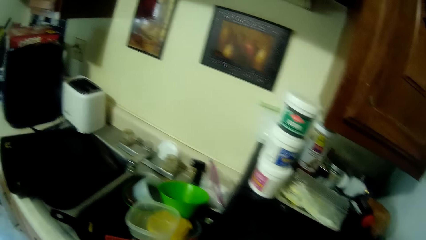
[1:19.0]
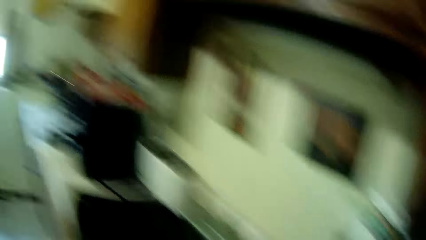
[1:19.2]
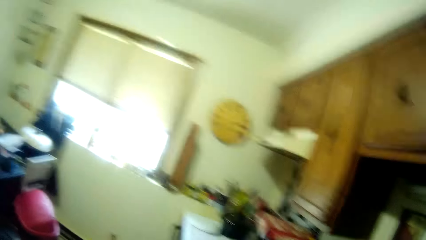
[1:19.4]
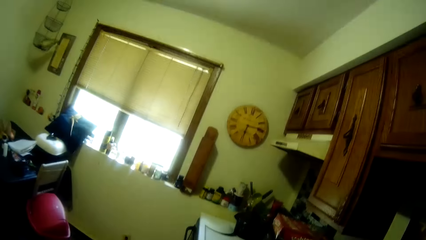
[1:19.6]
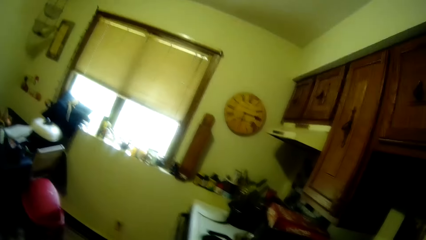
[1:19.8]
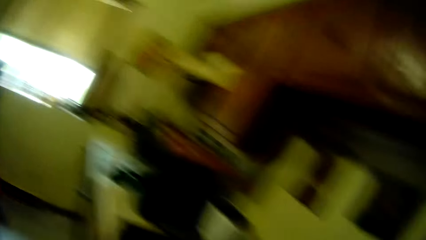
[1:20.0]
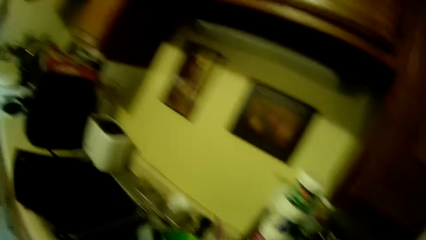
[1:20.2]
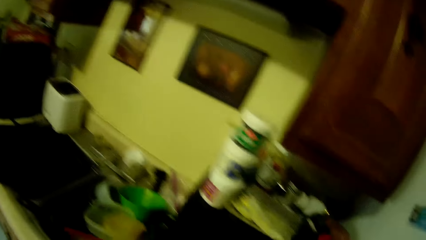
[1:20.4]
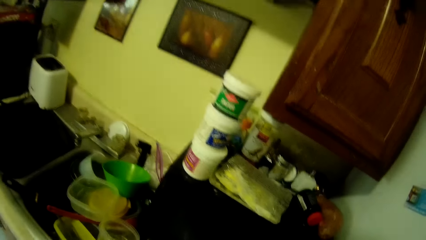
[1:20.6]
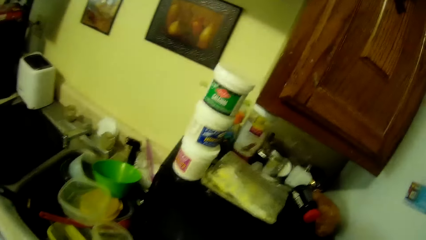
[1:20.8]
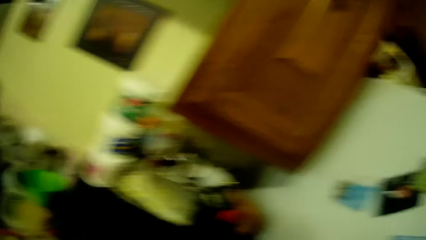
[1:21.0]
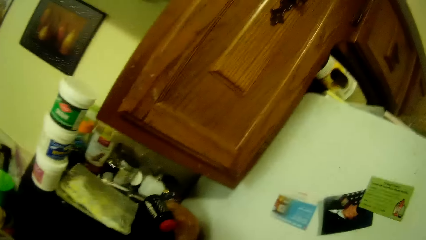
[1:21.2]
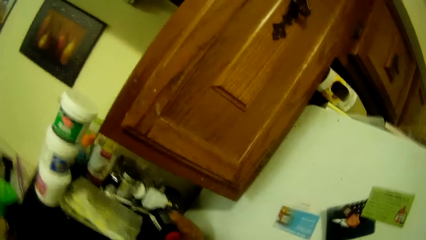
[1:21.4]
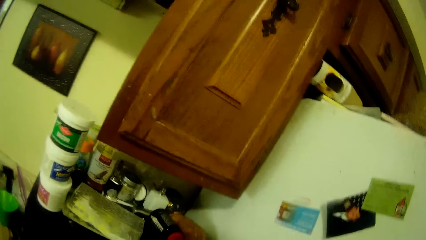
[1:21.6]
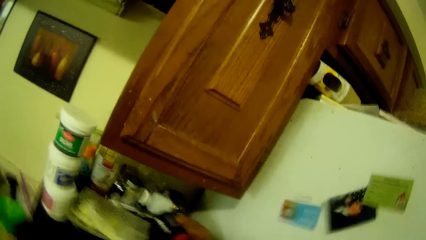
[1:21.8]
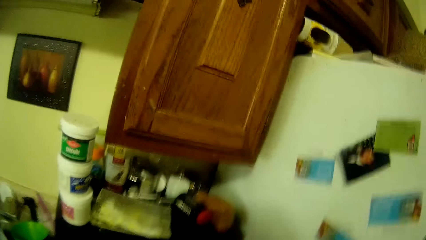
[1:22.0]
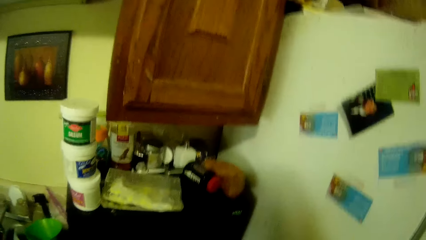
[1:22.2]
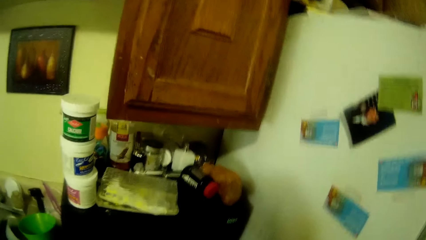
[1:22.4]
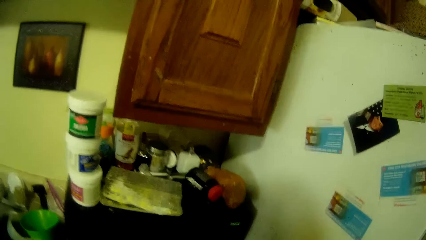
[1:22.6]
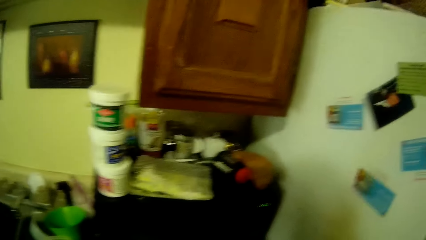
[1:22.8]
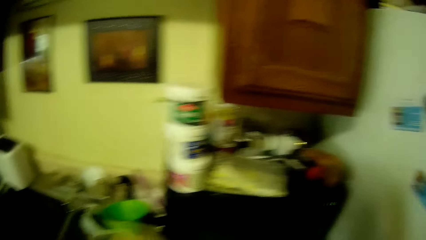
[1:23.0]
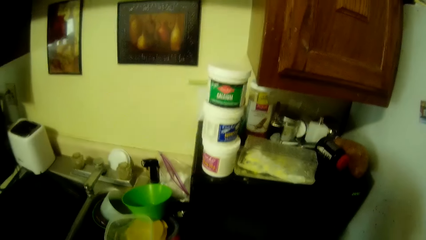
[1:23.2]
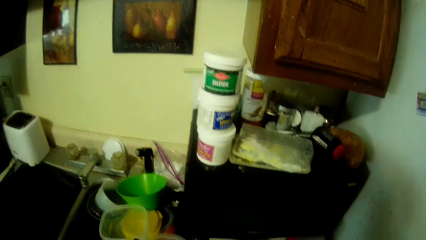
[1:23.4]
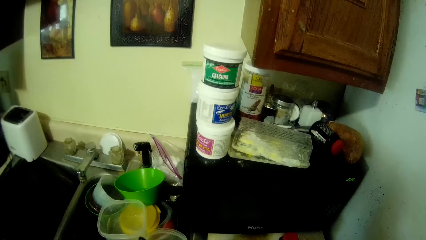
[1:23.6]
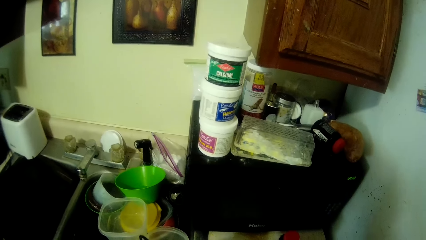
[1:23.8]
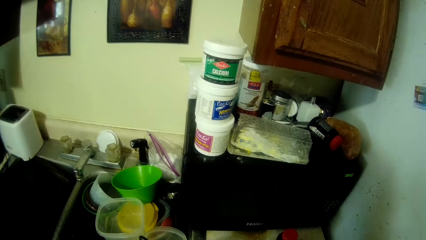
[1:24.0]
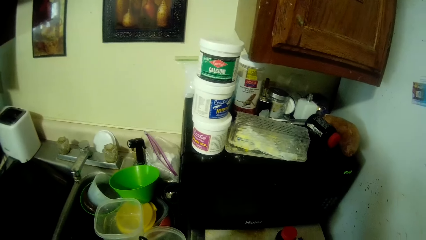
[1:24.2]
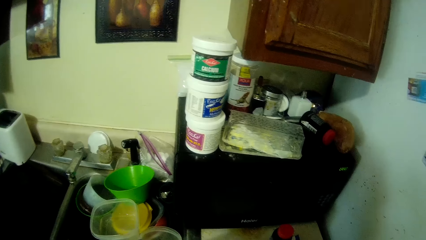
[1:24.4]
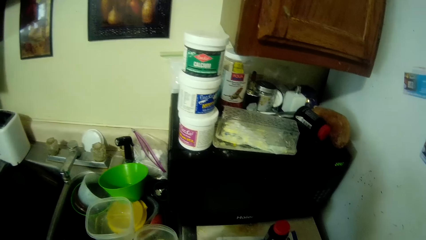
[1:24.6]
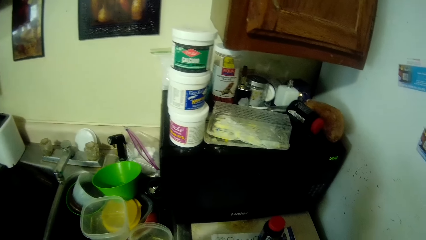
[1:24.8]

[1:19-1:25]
The camera wearer looks around.

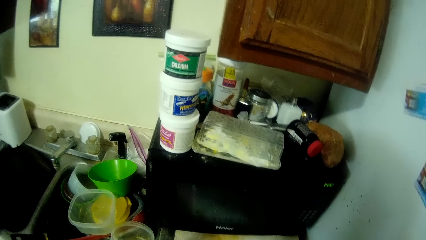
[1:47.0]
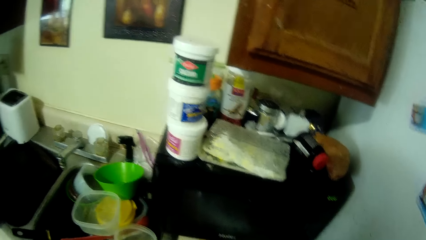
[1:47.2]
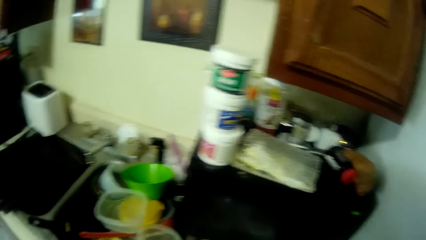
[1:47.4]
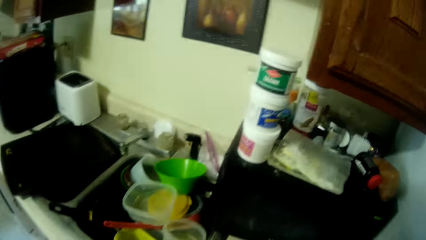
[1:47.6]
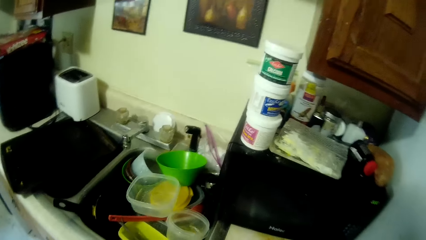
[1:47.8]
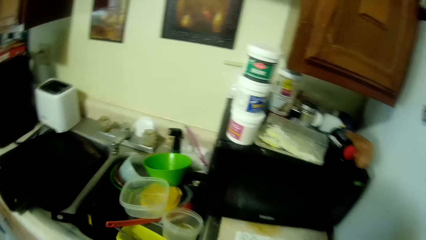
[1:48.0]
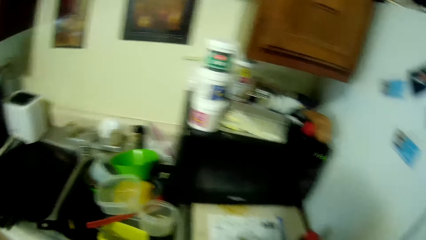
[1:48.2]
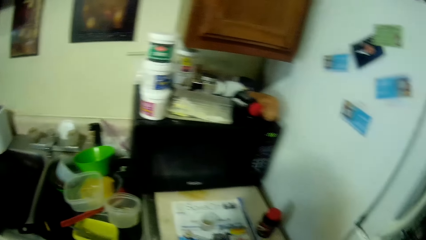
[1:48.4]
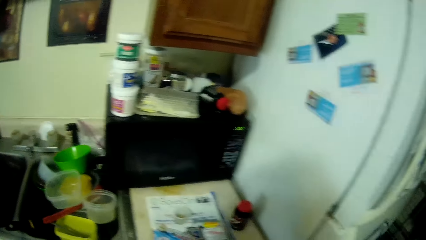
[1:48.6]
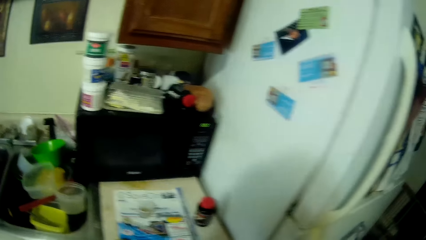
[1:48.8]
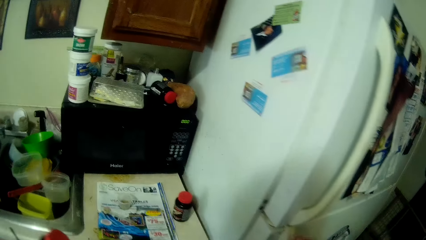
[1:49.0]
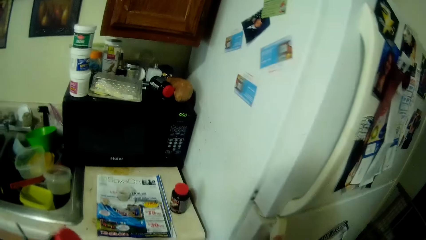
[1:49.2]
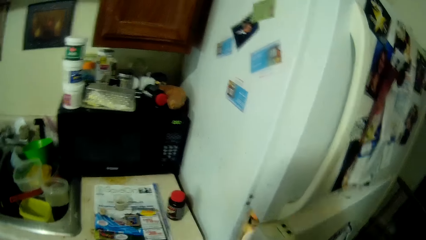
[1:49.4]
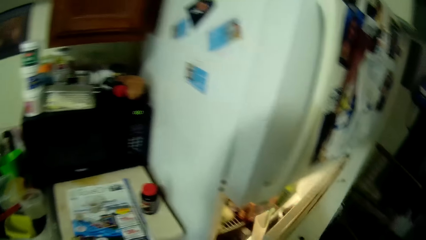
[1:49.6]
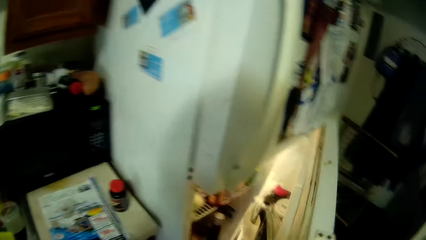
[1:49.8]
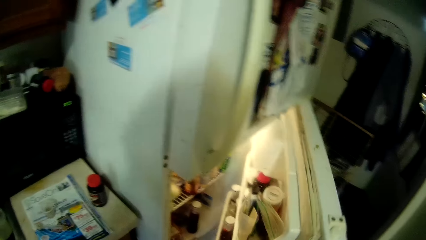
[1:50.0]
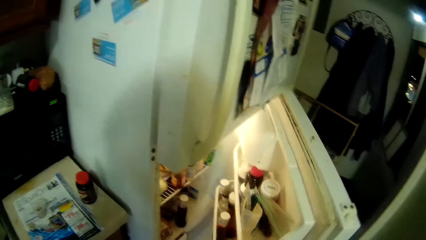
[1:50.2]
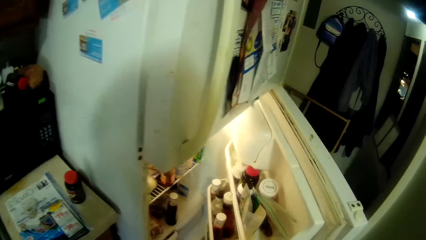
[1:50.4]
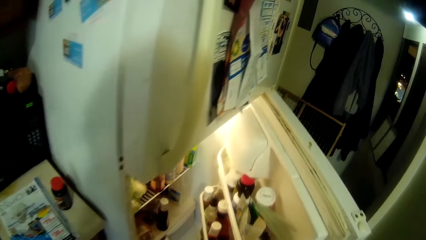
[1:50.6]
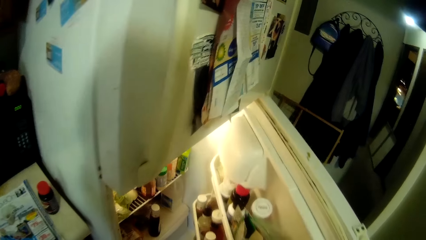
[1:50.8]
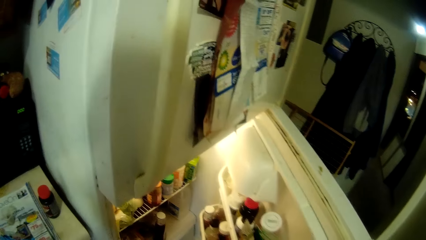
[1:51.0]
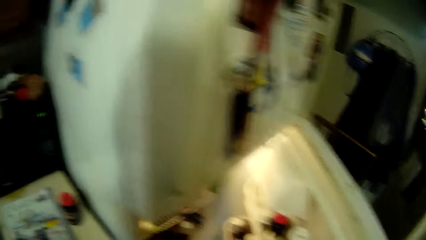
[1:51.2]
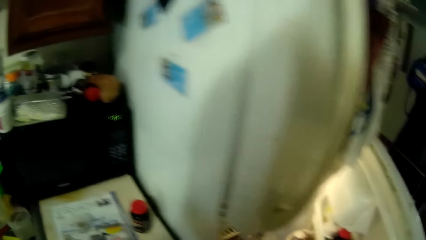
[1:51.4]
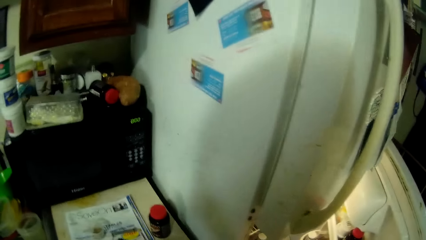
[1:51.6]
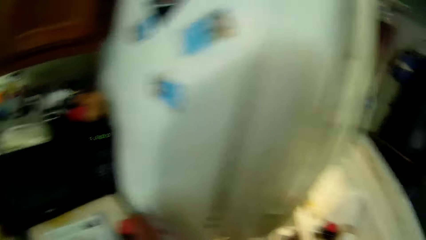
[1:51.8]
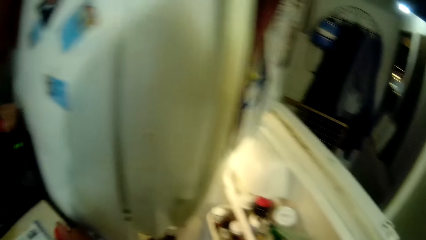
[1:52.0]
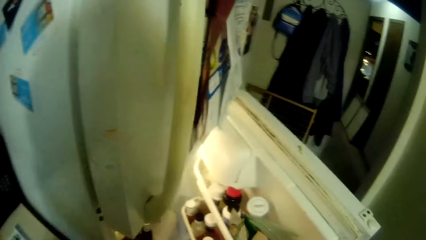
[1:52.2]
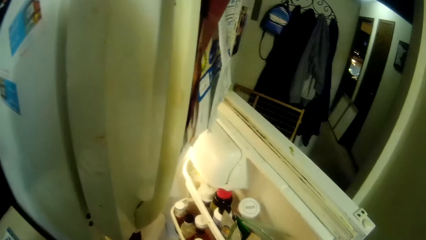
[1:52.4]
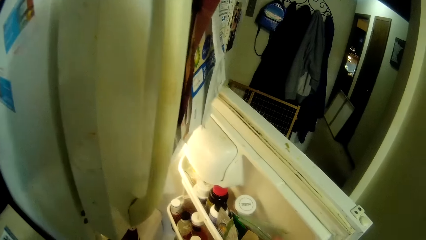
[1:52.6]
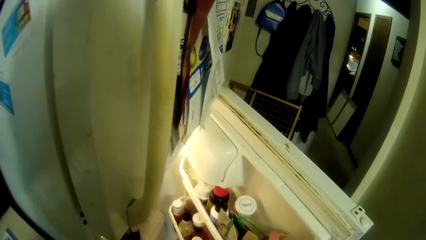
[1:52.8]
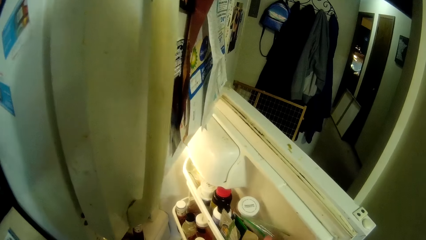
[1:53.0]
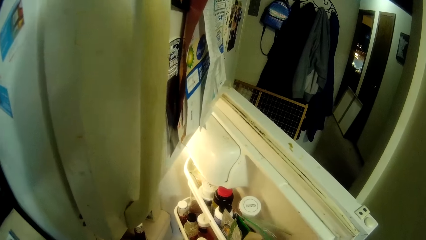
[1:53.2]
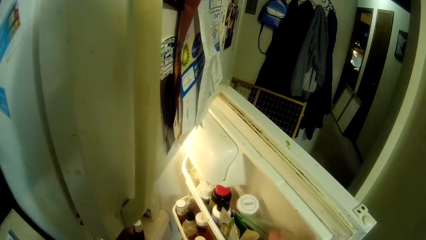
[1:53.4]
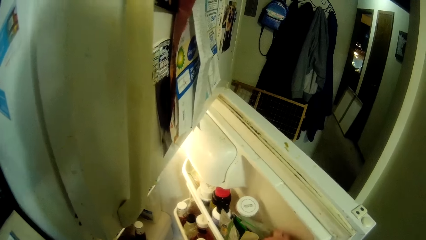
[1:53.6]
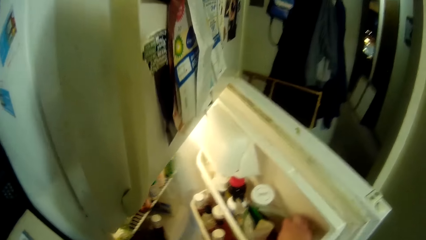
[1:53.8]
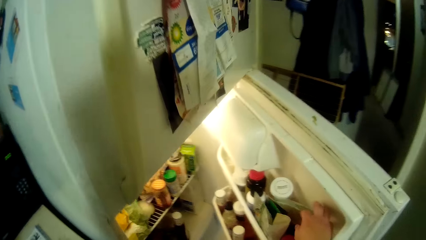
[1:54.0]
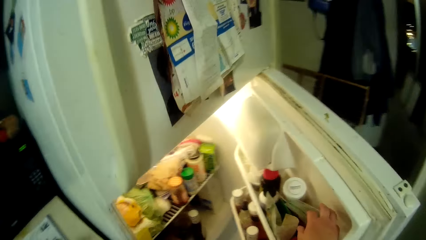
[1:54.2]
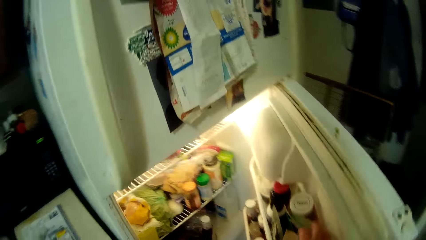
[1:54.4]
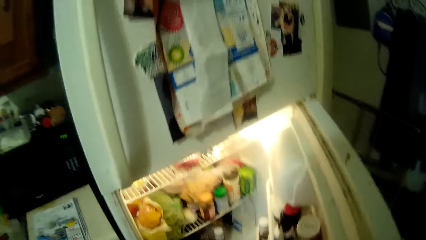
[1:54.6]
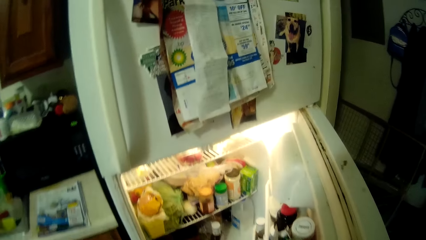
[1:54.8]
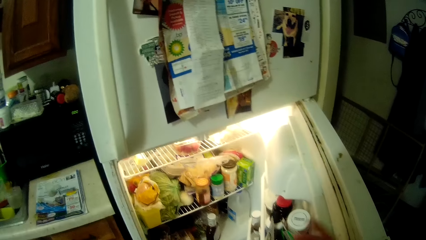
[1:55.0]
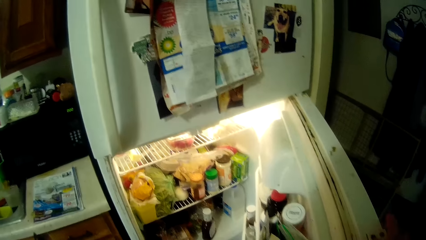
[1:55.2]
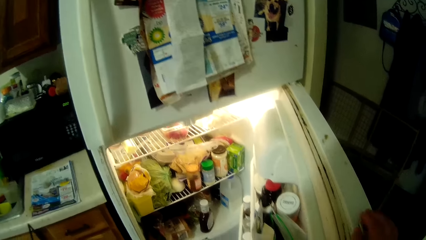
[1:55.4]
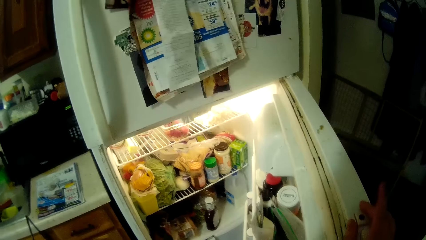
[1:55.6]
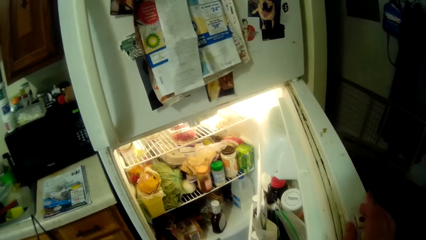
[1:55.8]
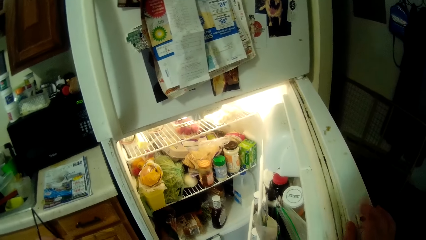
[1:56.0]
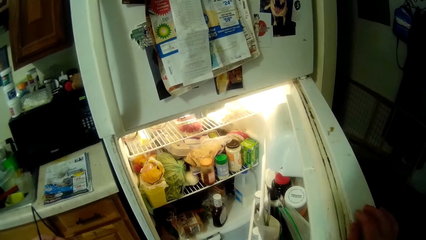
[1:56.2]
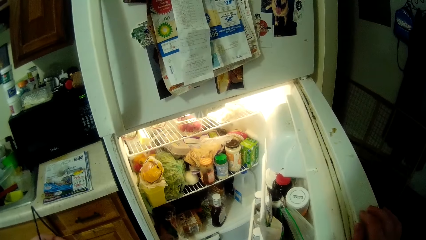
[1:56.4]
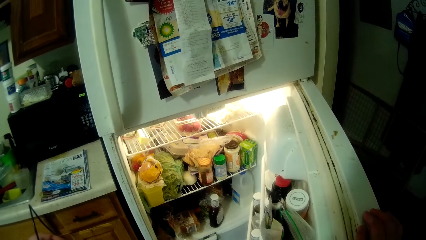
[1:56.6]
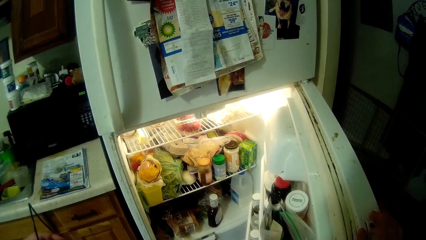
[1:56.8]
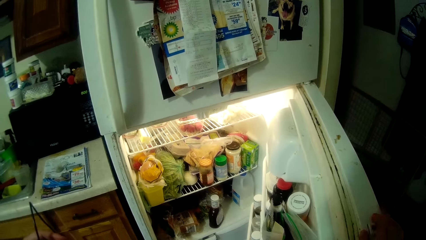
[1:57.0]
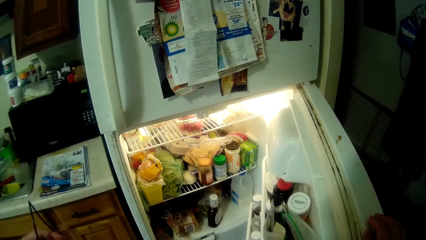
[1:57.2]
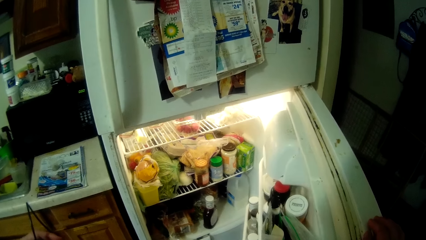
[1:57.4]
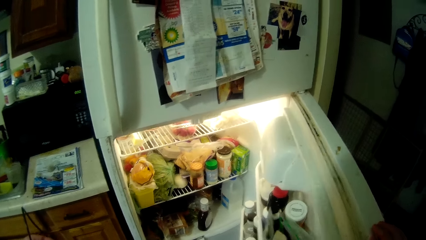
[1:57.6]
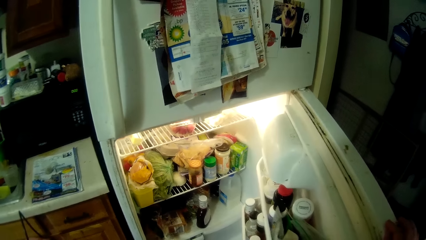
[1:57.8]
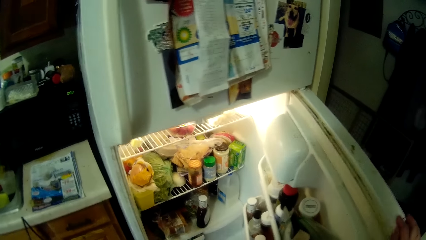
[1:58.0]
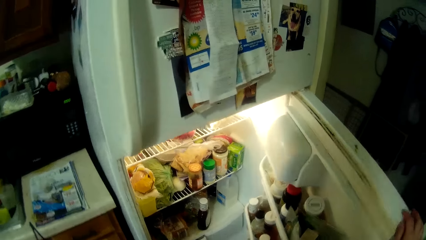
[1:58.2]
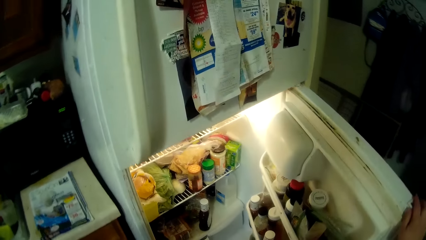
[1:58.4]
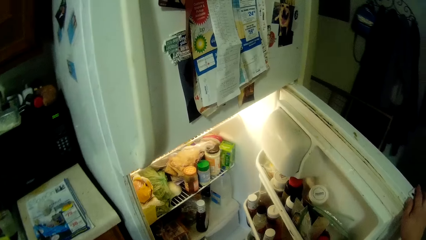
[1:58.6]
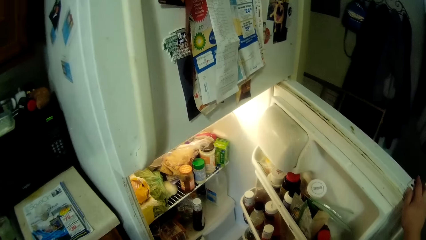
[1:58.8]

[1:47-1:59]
The camera wearer opens the refrigerator. They touch a plastic bag. They hold something. They hold the refrigerator door and tap fingers on the refrigerator door. They move a finger.
